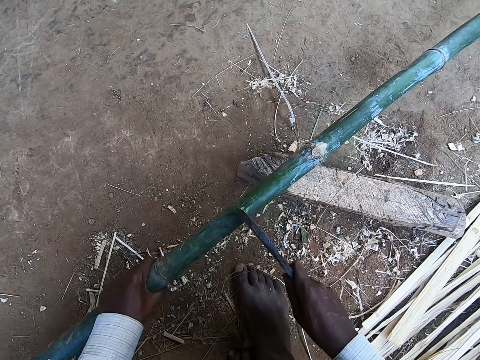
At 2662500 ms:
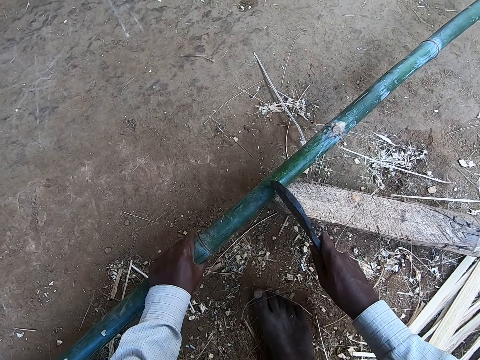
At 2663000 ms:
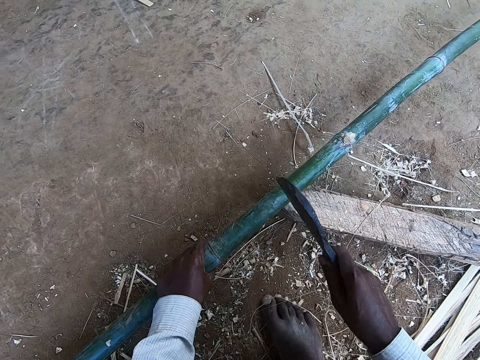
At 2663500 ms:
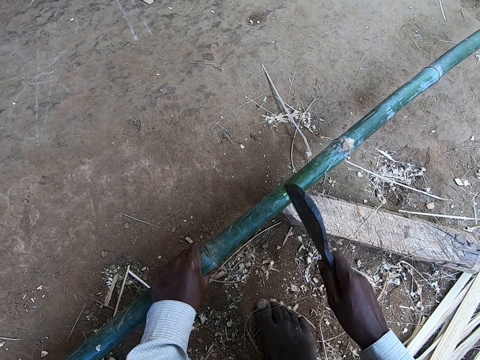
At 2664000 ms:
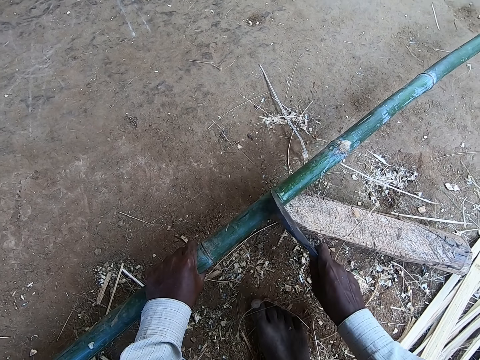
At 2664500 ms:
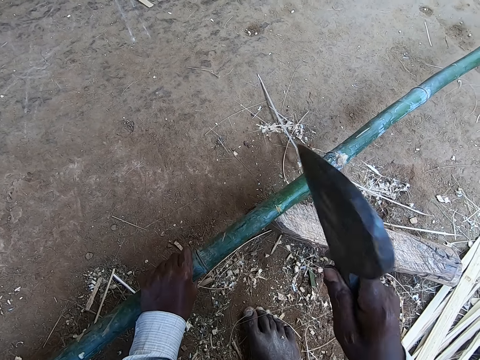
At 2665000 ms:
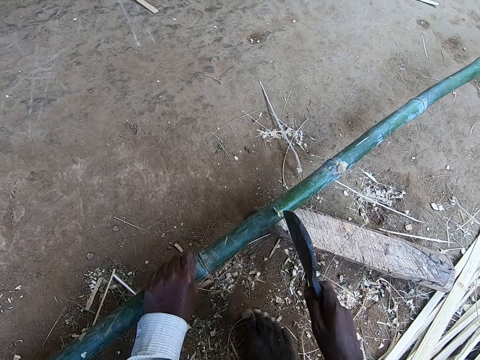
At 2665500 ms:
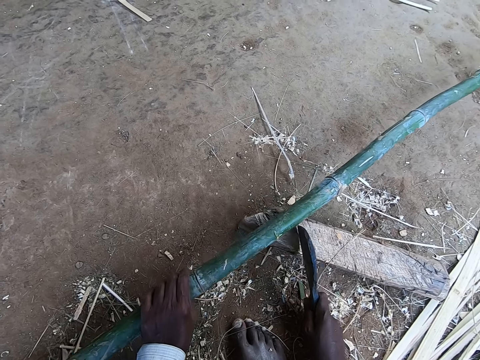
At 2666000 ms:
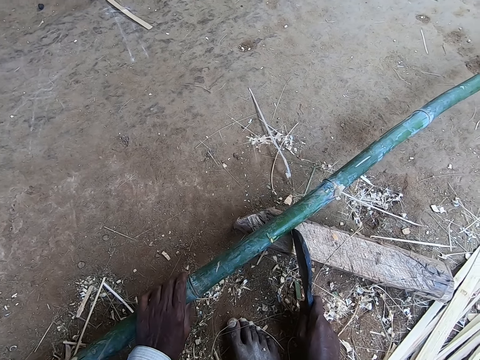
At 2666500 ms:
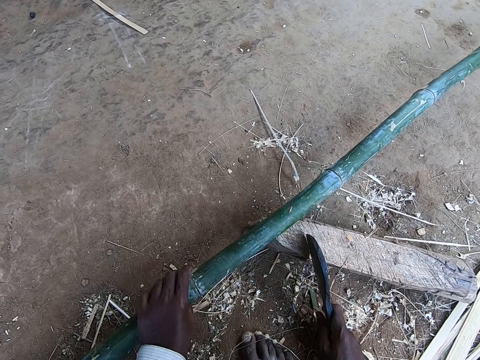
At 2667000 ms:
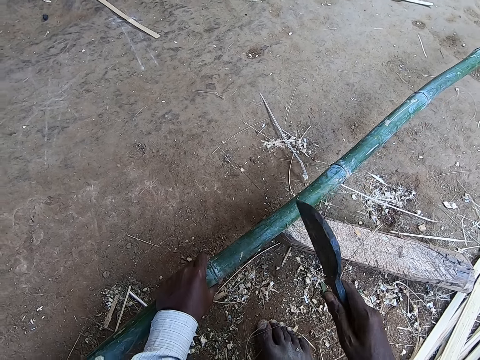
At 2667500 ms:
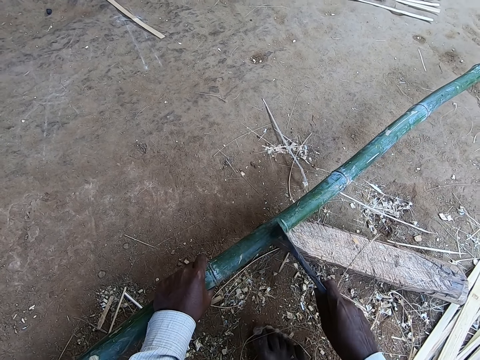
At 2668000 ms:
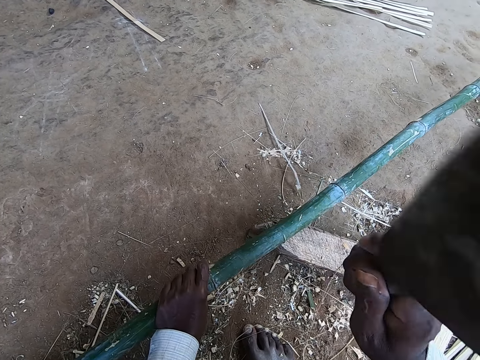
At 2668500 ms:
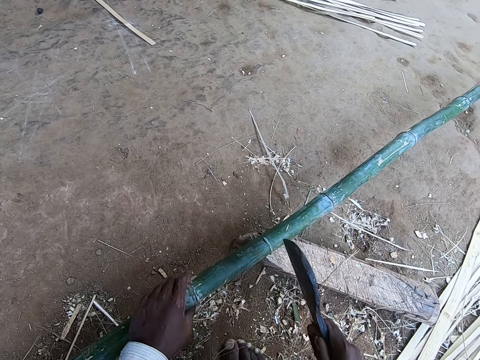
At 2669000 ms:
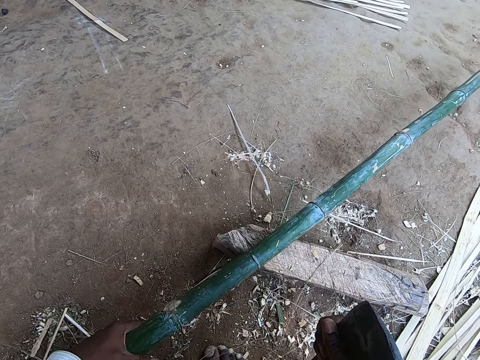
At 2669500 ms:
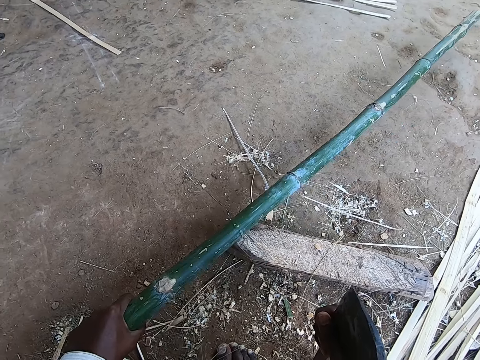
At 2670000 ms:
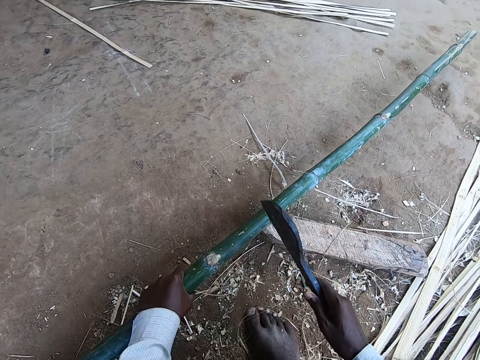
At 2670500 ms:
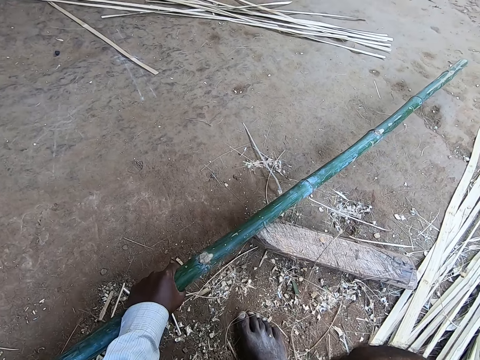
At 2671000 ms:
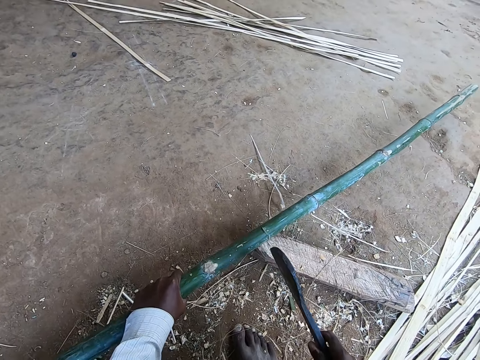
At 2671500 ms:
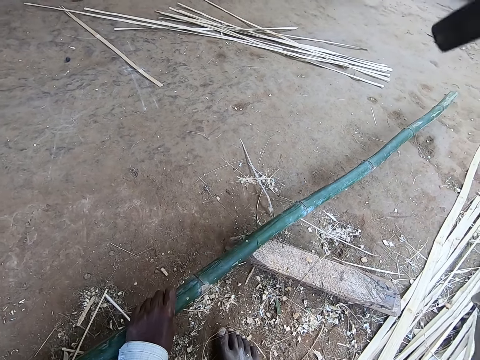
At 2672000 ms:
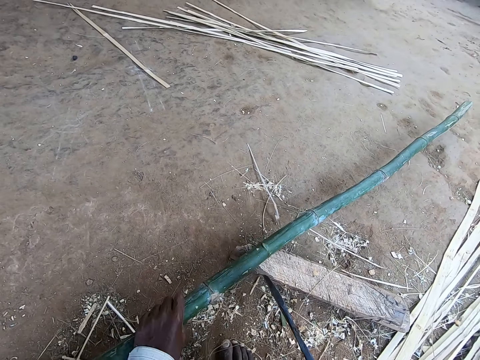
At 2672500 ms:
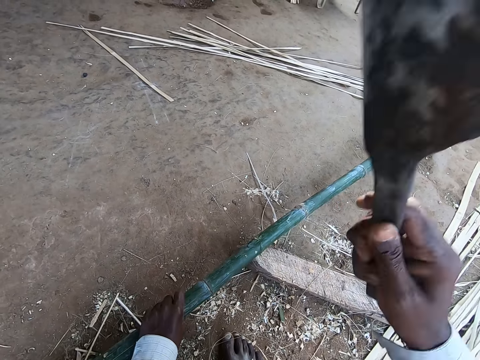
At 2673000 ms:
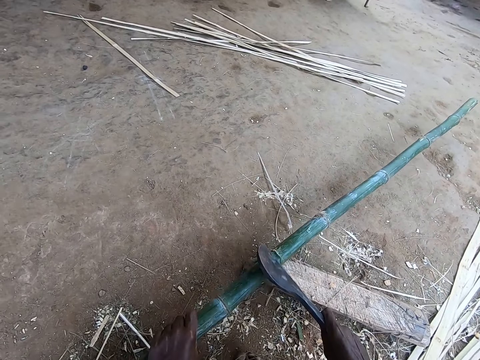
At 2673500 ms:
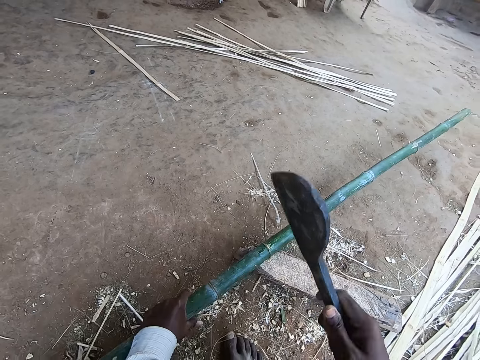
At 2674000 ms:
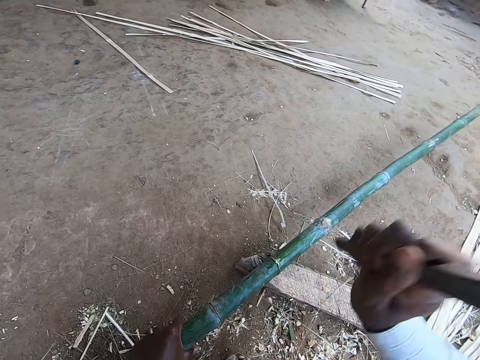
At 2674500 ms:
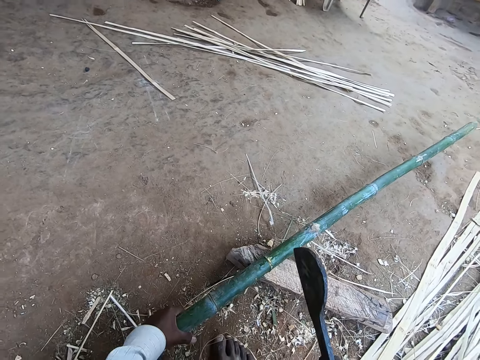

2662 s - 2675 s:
The camera wearer puts the bamboo stick on the wood. He cuts the bamboo stick with the rapping iron or machete in his right hand. He puts the machete on the wood. He touches the piece of wood with the rapping iron in his right hand. He adjusts the bamboo stick on the piece of wood with his left hand. He cuts the bamboo stick with the rapping iron in his right hand. He adjusts the bamboo stick with his left hand. He cuts the bamboo stick with the machete.

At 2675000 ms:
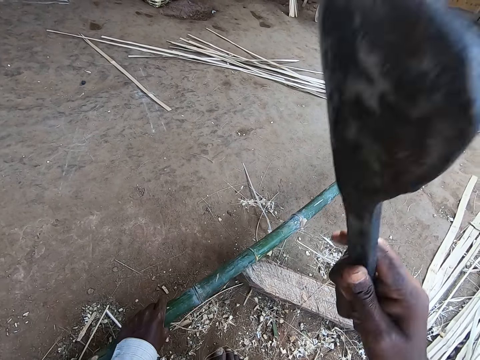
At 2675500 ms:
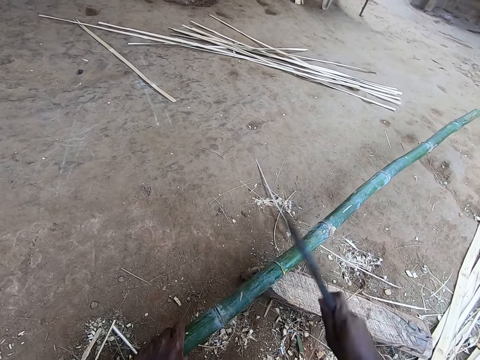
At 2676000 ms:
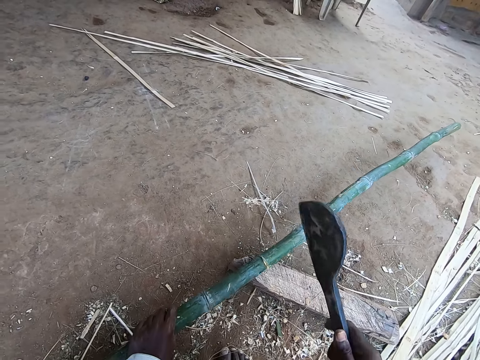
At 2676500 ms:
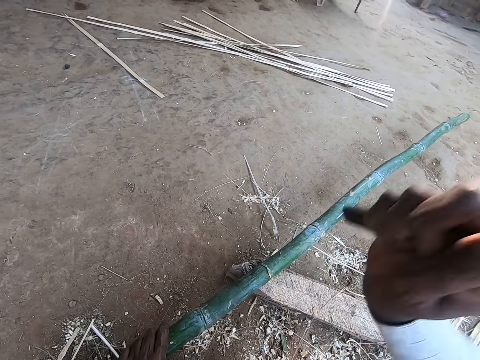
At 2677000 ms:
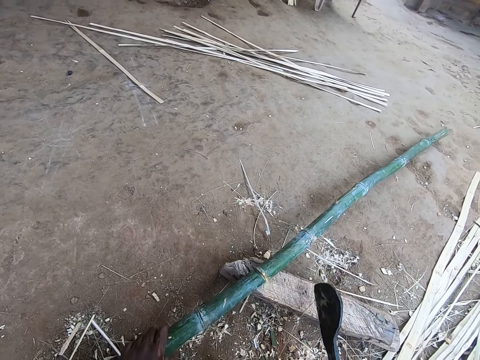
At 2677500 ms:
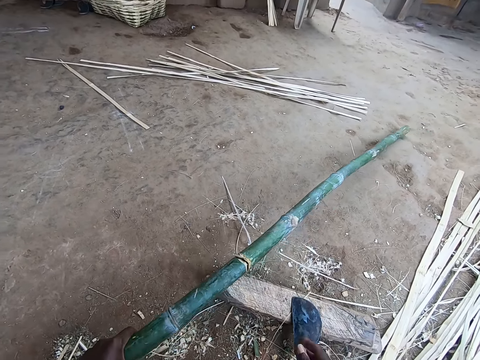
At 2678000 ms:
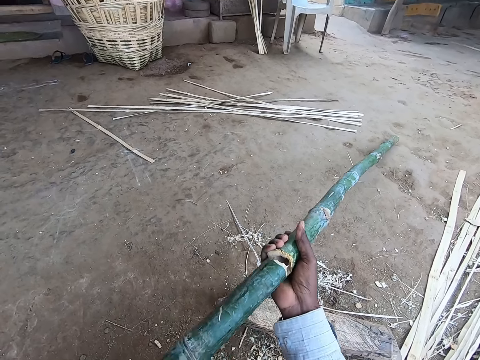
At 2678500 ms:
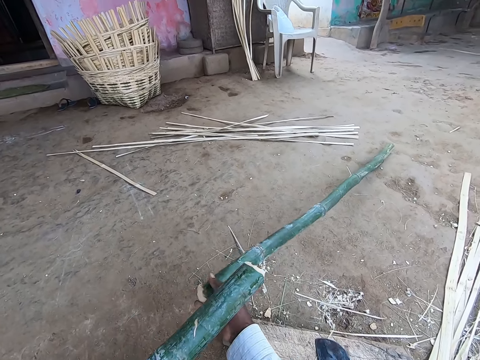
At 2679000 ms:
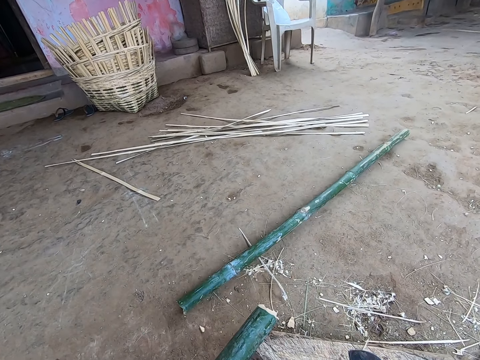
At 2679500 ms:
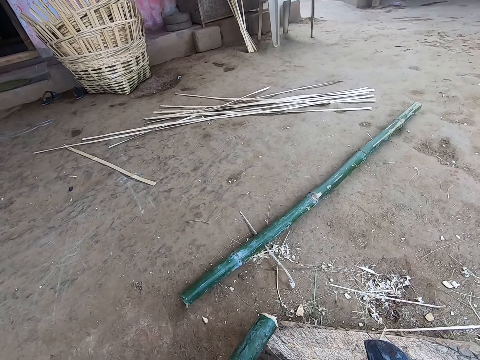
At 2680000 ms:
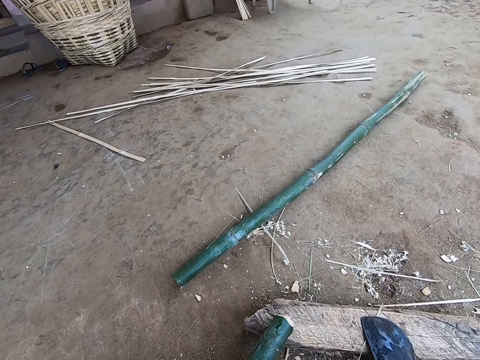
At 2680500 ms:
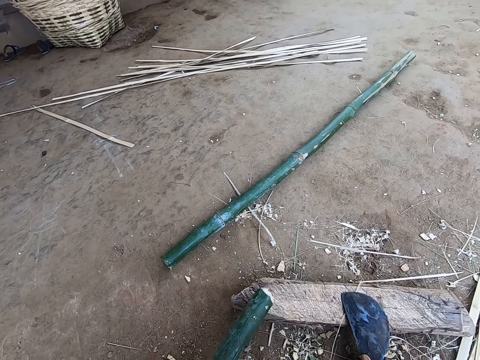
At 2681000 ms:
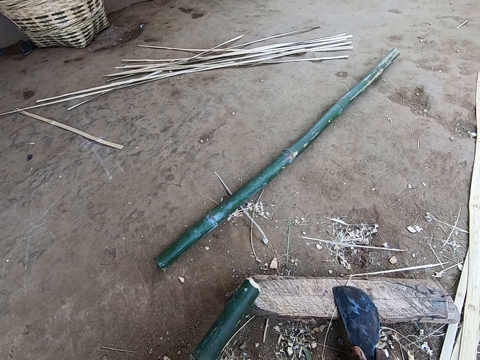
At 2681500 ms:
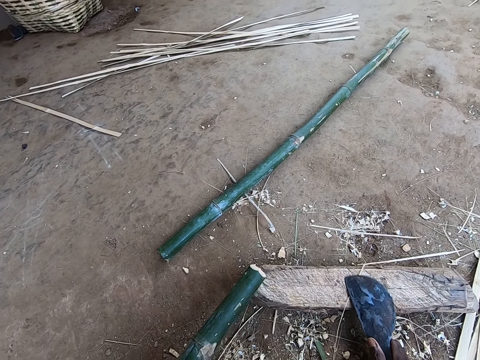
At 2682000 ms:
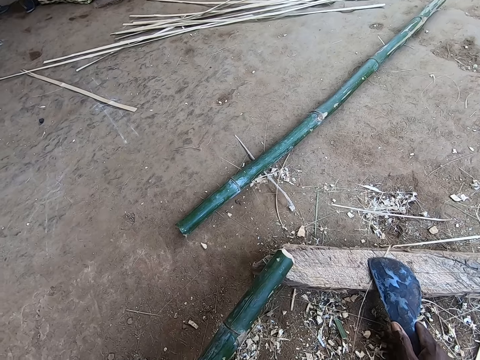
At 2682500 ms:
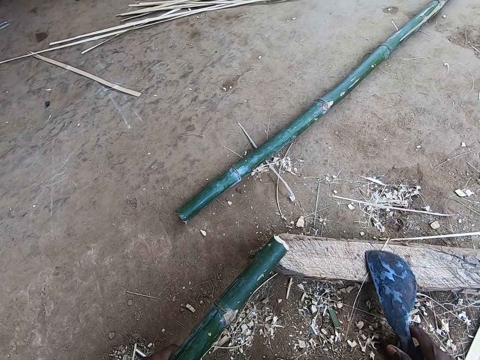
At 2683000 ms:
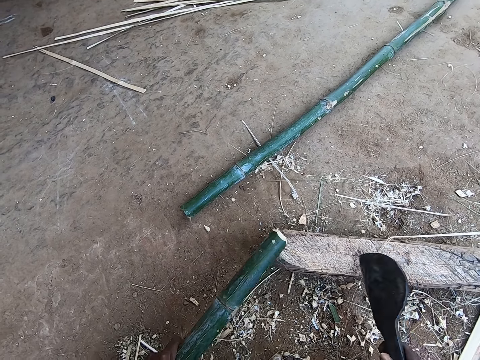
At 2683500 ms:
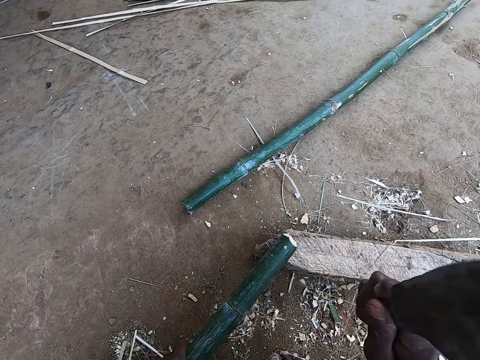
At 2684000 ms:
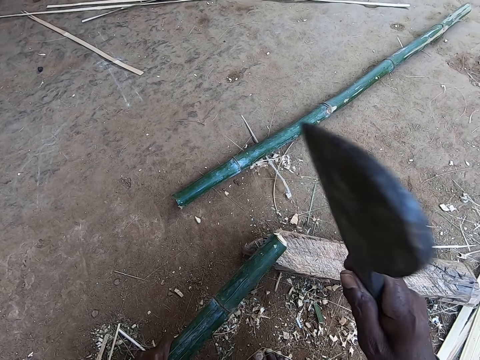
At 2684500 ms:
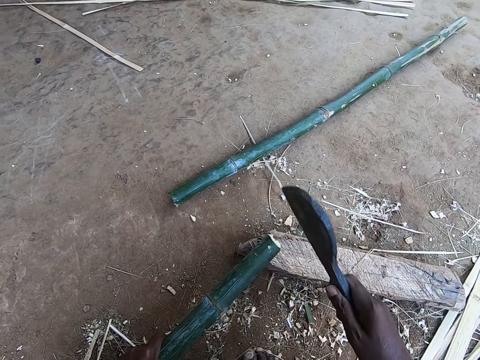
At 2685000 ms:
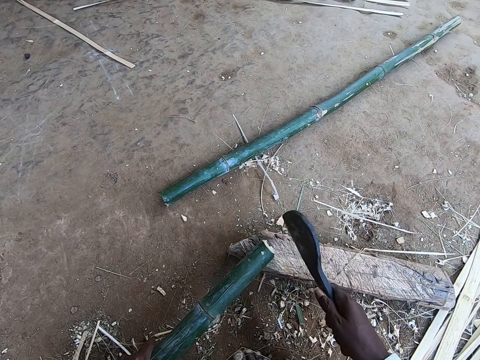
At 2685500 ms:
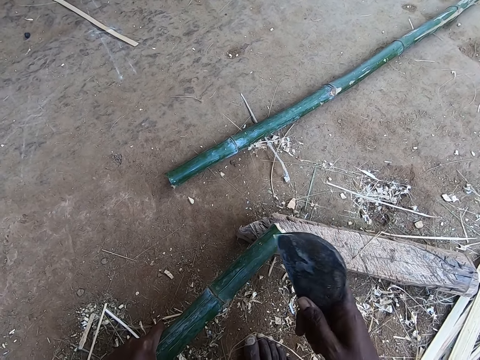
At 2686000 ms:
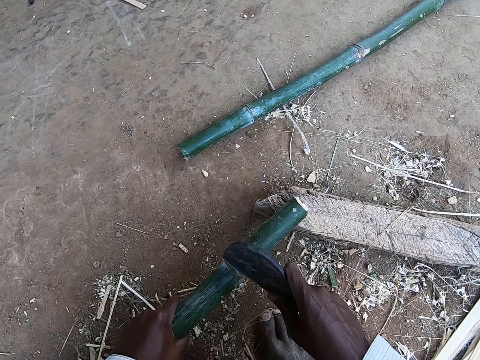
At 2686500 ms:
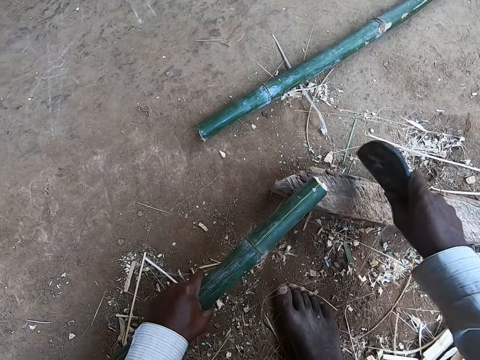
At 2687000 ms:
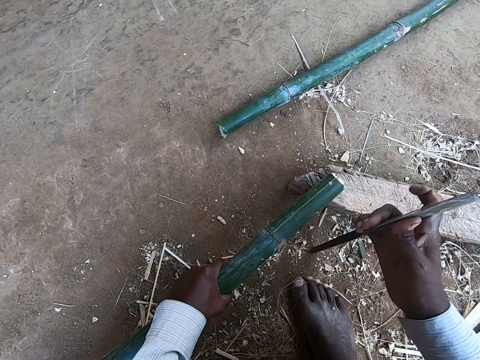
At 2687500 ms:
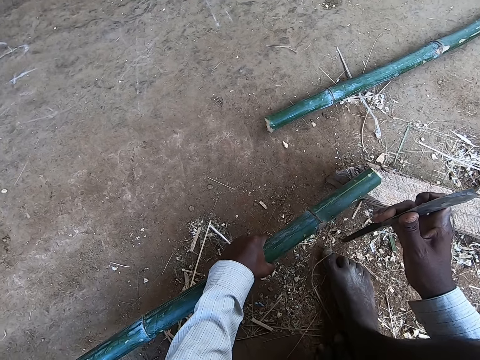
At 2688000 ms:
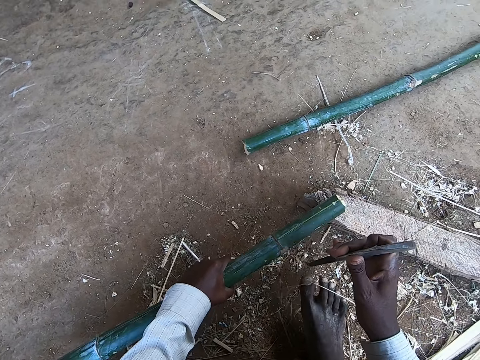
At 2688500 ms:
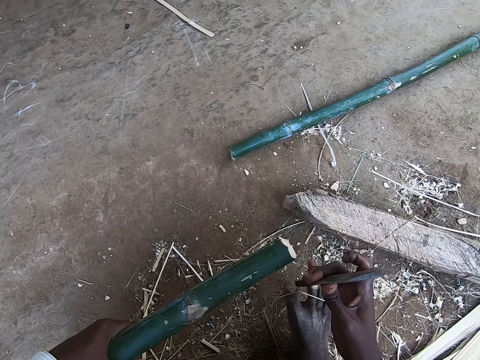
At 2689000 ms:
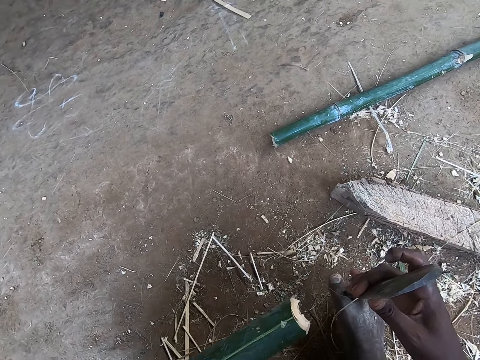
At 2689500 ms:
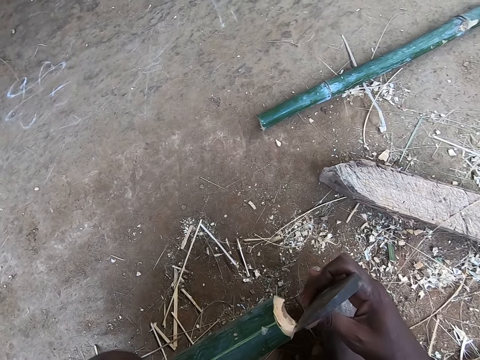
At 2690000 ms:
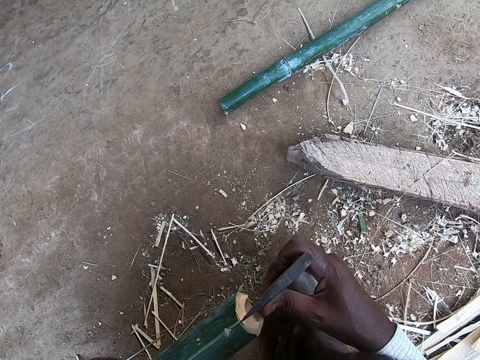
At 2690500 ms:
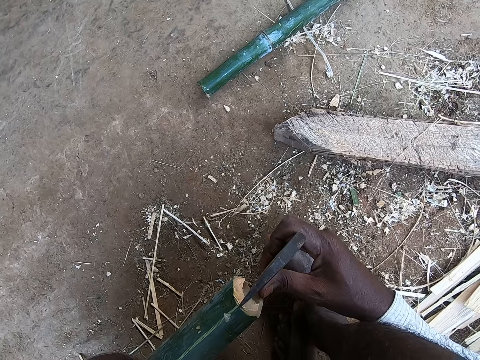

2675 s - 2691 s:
The camera wearer drops the rapping iron or machete on the piece of wood with his right hand. He lifts the wood with his left hand. He holds the bamboo stick with both hands. He divides the bamboo stick with both hands. He drops a piece of the bamboo stick on the ground with his left hand. He drops the bamboo stick on the piece of wood with his left hand. He turns the bamboo stick with his left hand. He picks the rapping iron from the piece of wood with his right hand. He cuts the bamboo stick with the rapping iron in his right hand. He places the machete on the bamboo stick. He files the bamboo stick with the rapping iron in his right hand. He turns the machete with his right hand. He touches the ground with the edge of the rapping iron in his right hand. He holds the machete on the floor with his right hand. He removes the bamboo stick from the piece of wood with his left hand. He pushes the bamboo stick with his left hand. He places the rapping iron between his toes with his right hand. He places the rapping iron between the bamboo stick with his right hand.
